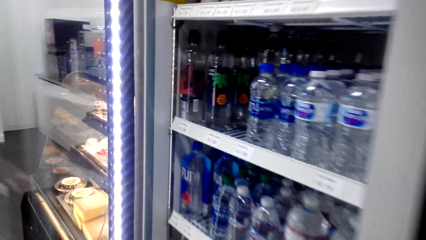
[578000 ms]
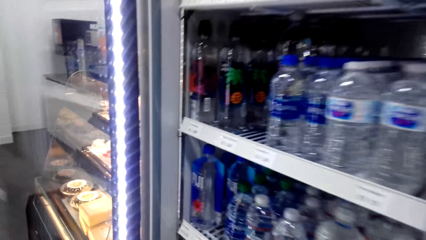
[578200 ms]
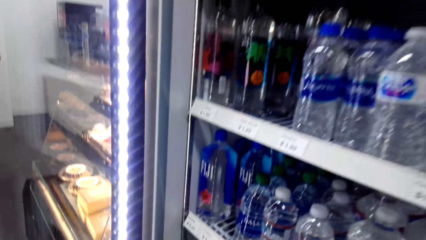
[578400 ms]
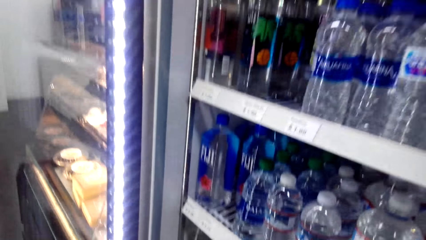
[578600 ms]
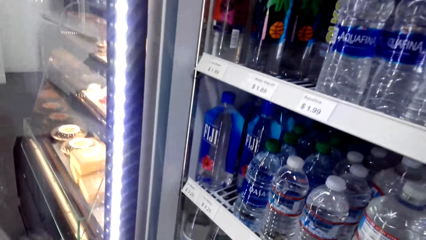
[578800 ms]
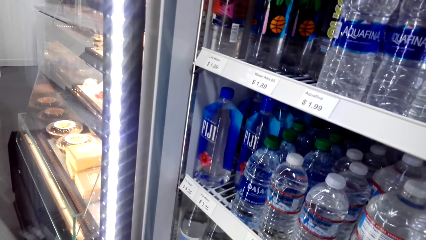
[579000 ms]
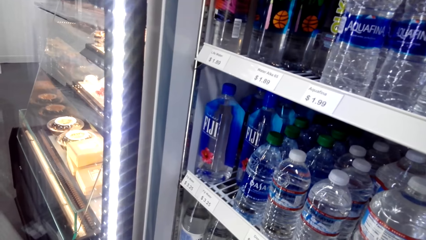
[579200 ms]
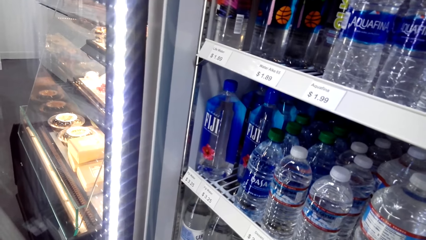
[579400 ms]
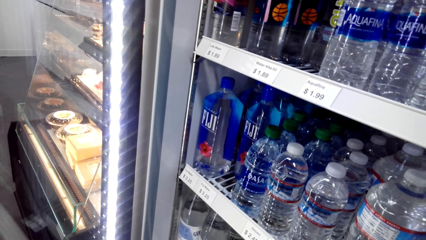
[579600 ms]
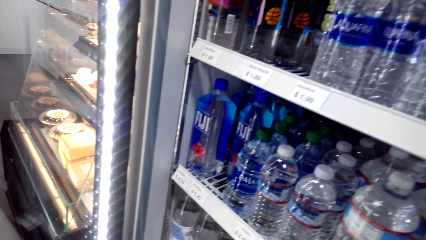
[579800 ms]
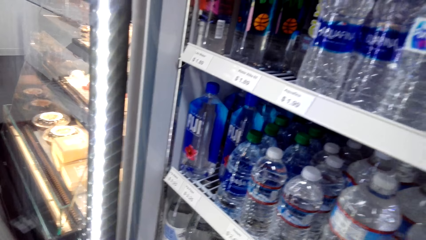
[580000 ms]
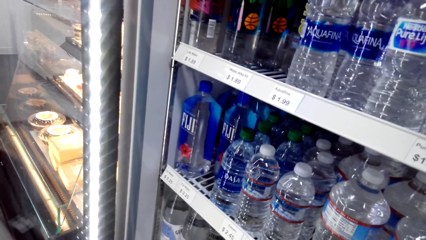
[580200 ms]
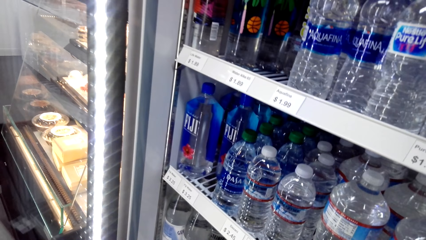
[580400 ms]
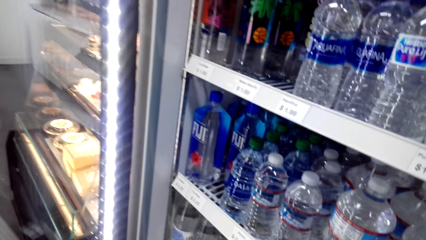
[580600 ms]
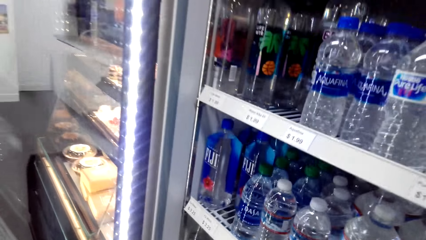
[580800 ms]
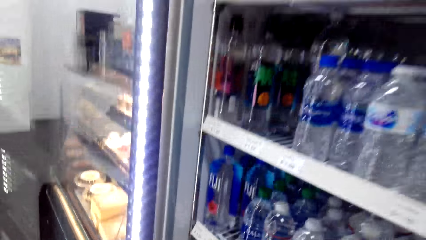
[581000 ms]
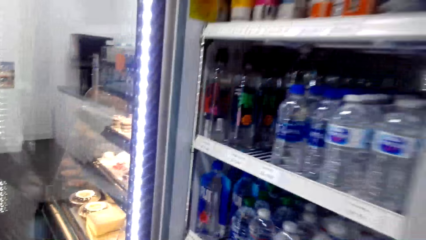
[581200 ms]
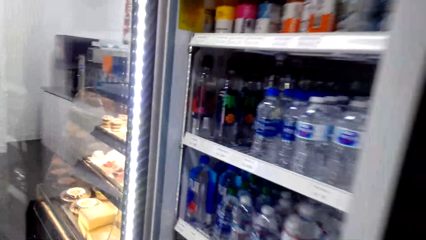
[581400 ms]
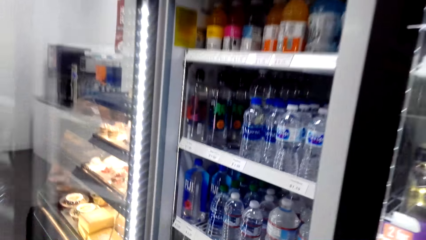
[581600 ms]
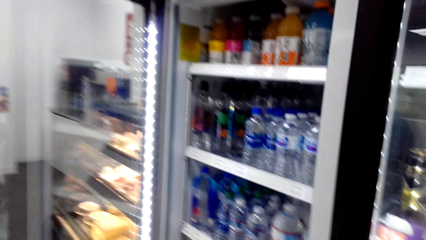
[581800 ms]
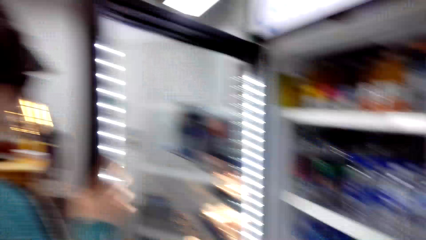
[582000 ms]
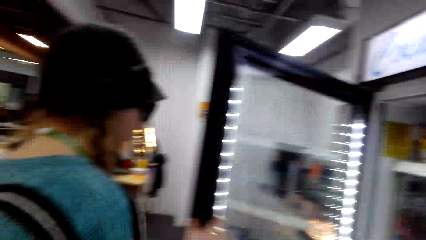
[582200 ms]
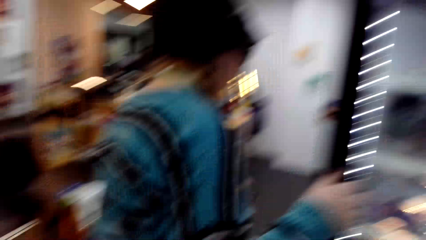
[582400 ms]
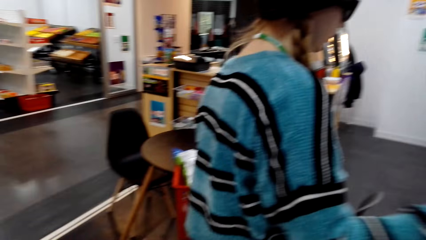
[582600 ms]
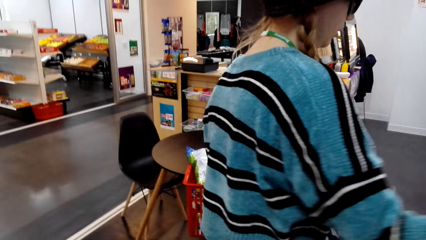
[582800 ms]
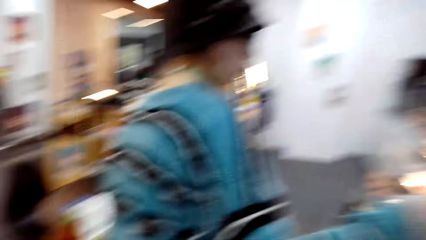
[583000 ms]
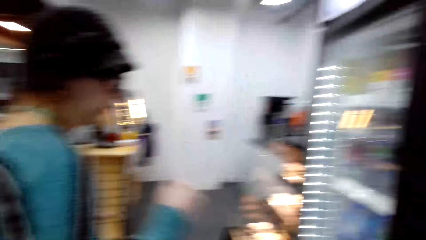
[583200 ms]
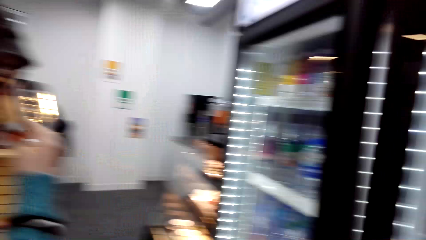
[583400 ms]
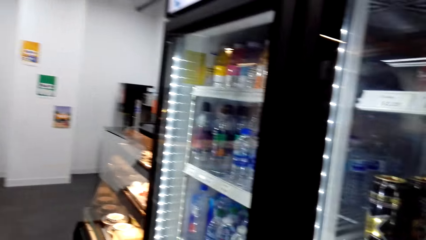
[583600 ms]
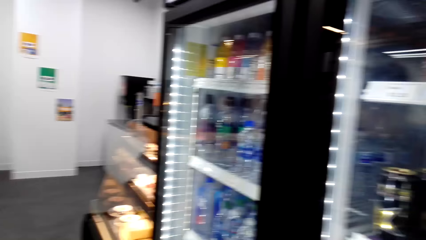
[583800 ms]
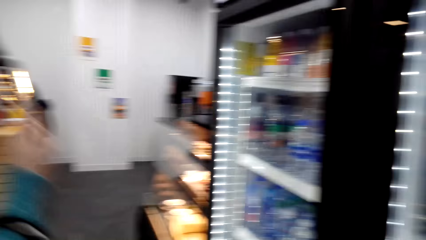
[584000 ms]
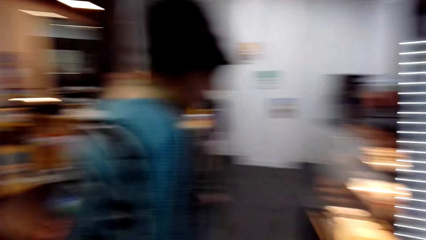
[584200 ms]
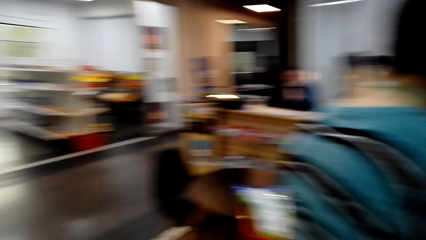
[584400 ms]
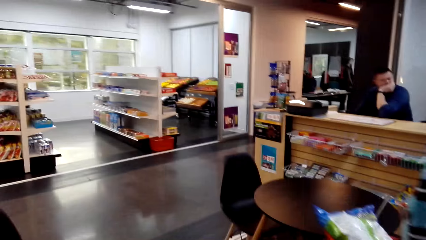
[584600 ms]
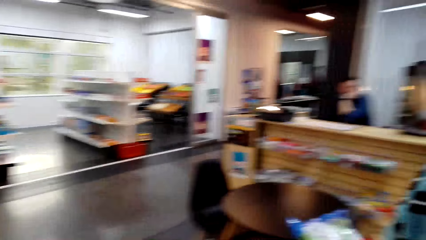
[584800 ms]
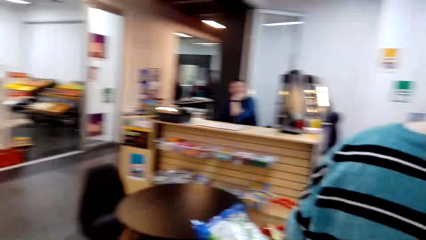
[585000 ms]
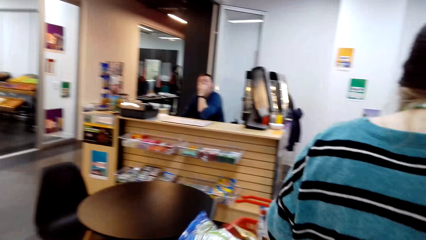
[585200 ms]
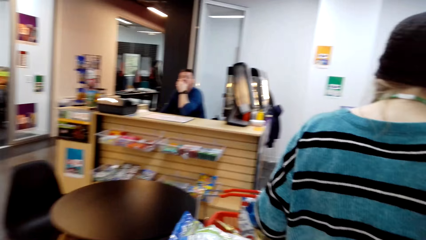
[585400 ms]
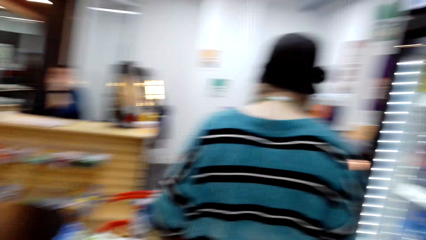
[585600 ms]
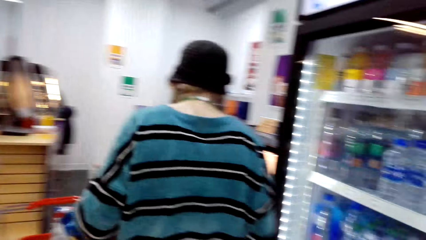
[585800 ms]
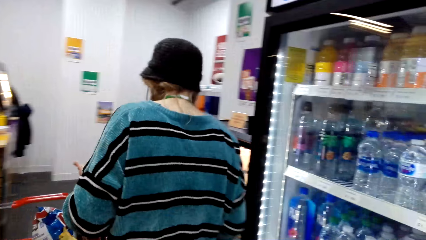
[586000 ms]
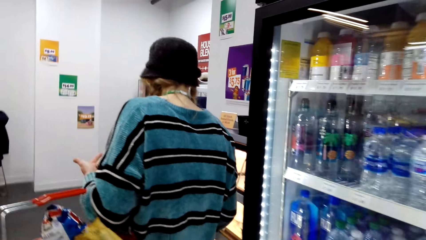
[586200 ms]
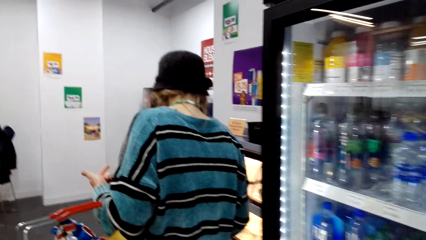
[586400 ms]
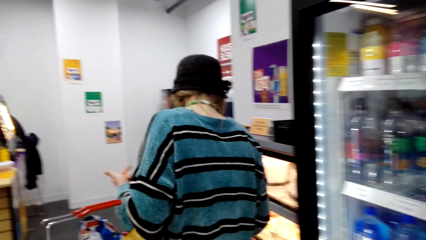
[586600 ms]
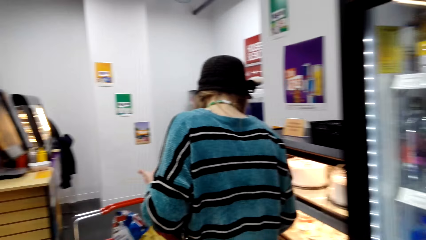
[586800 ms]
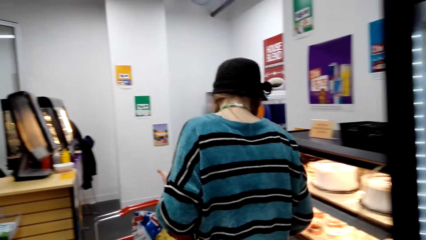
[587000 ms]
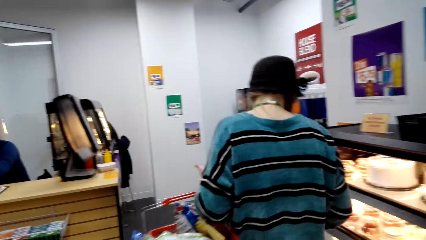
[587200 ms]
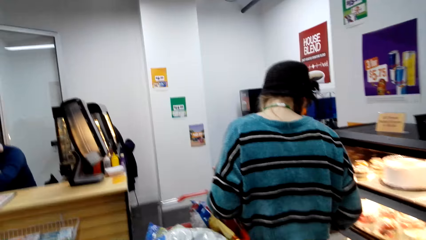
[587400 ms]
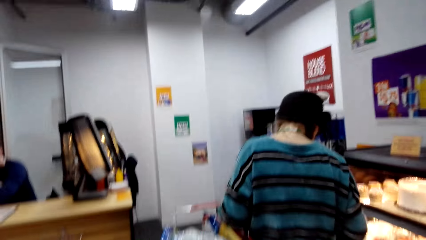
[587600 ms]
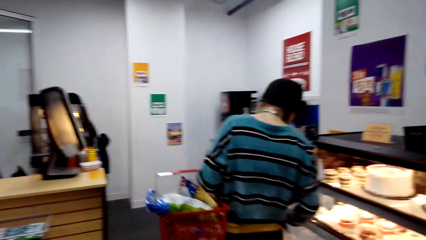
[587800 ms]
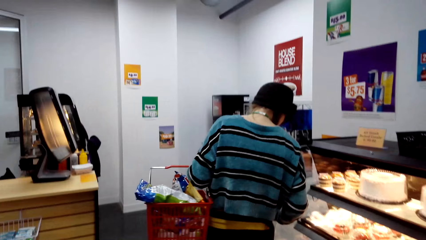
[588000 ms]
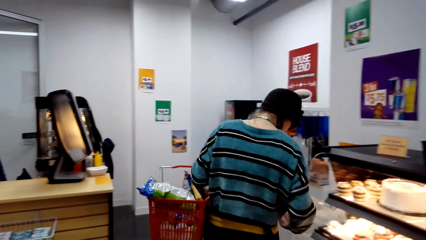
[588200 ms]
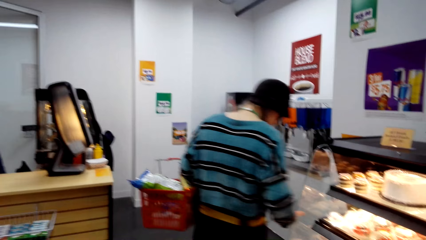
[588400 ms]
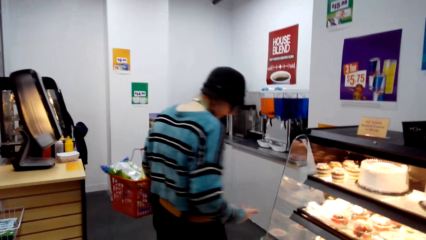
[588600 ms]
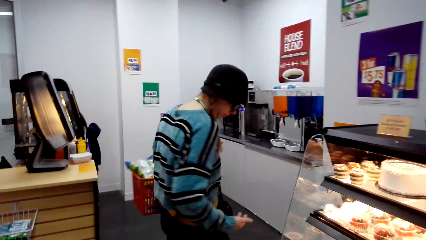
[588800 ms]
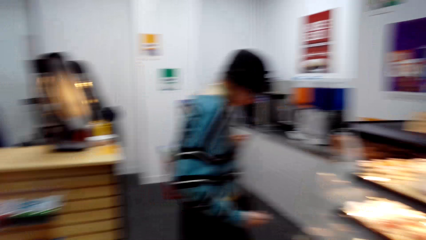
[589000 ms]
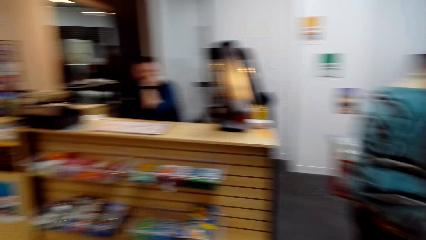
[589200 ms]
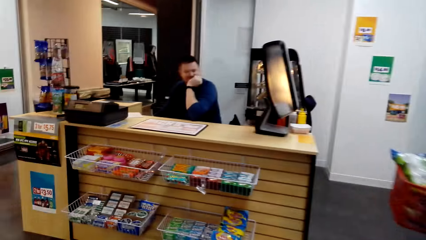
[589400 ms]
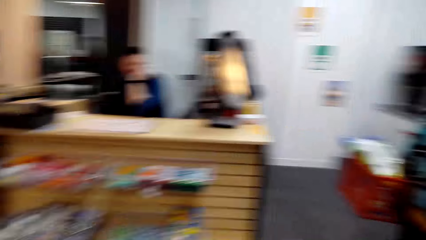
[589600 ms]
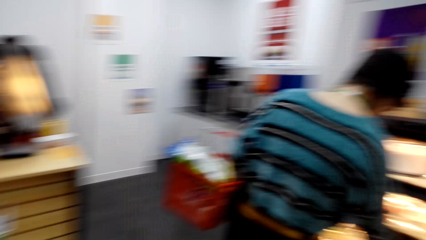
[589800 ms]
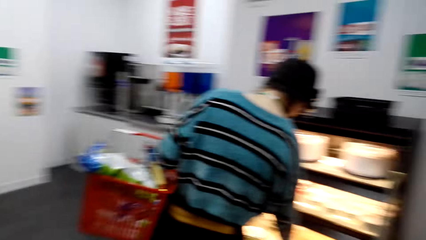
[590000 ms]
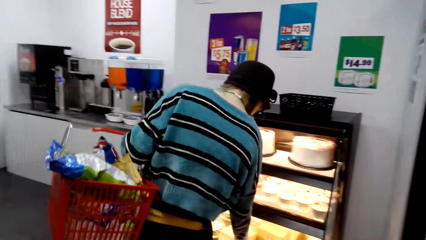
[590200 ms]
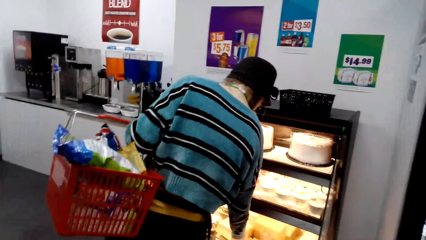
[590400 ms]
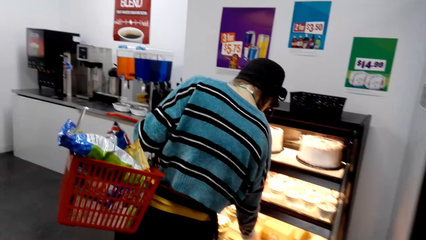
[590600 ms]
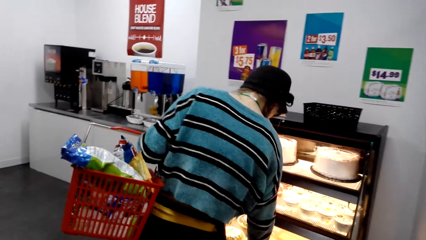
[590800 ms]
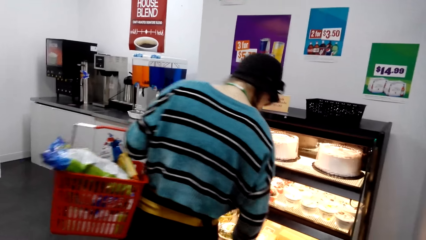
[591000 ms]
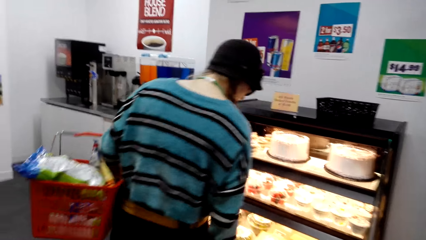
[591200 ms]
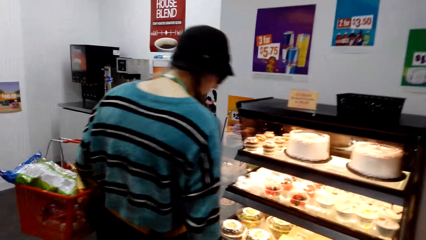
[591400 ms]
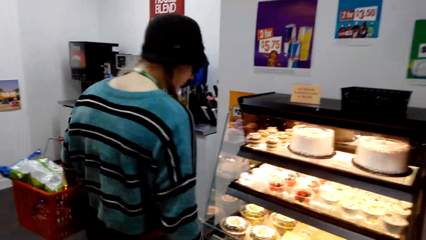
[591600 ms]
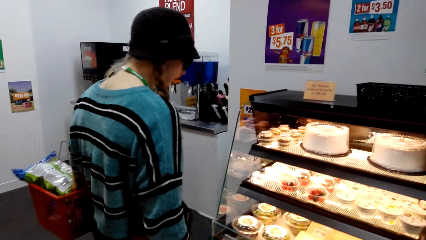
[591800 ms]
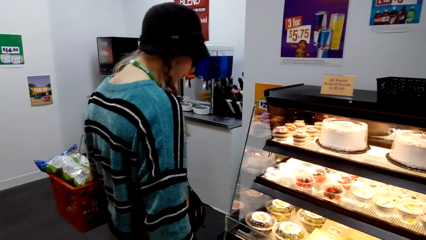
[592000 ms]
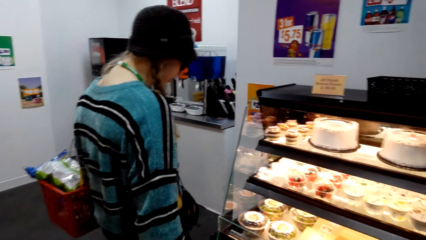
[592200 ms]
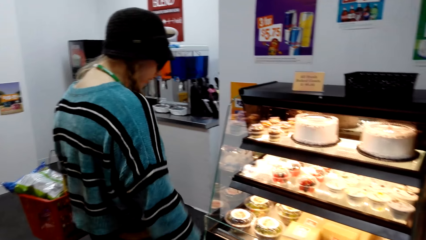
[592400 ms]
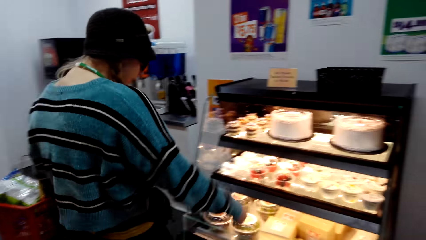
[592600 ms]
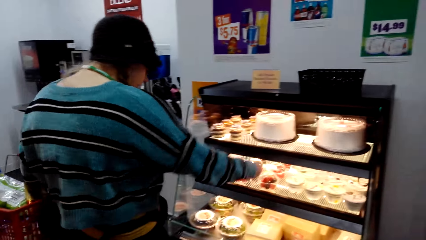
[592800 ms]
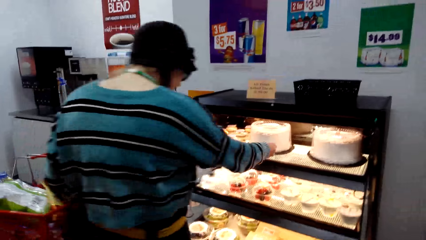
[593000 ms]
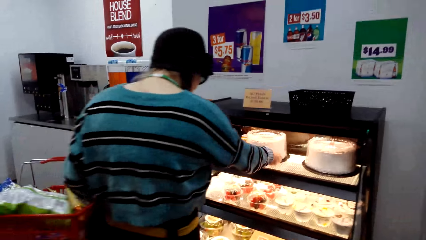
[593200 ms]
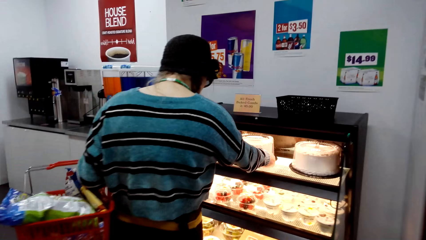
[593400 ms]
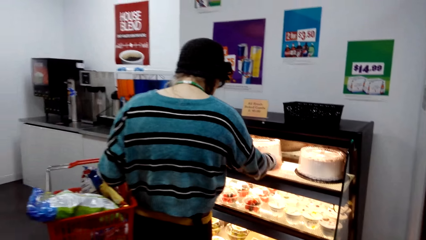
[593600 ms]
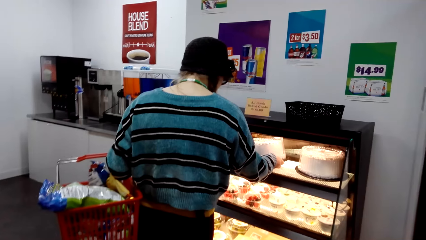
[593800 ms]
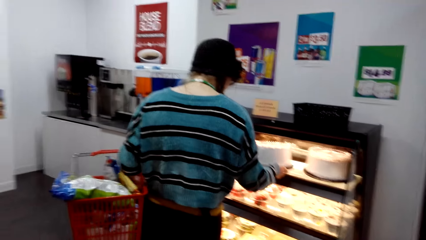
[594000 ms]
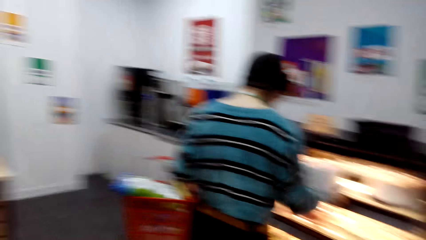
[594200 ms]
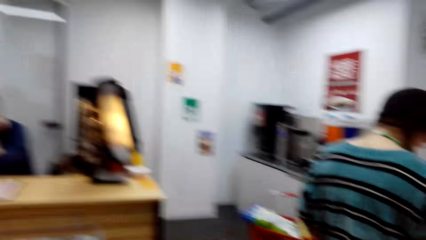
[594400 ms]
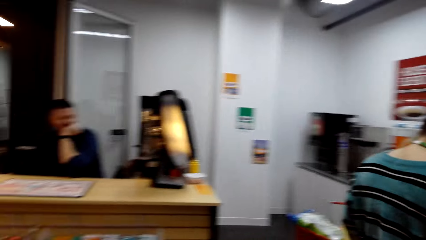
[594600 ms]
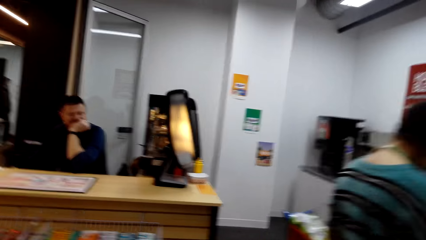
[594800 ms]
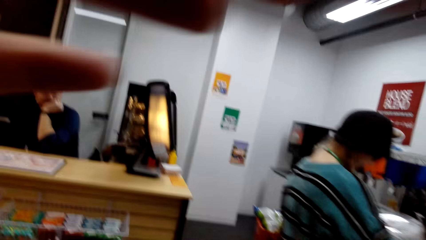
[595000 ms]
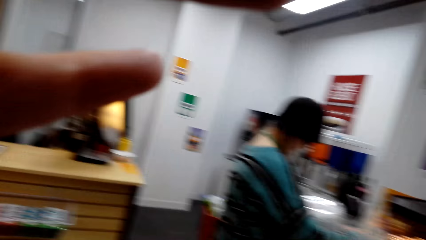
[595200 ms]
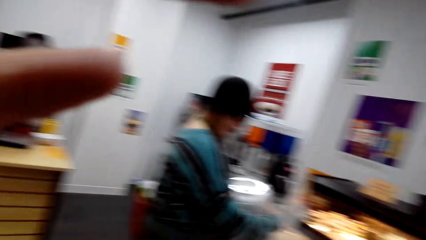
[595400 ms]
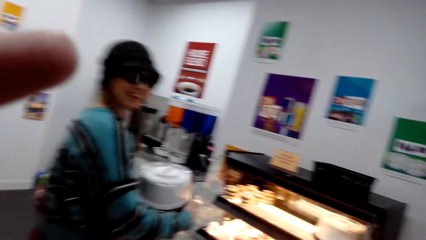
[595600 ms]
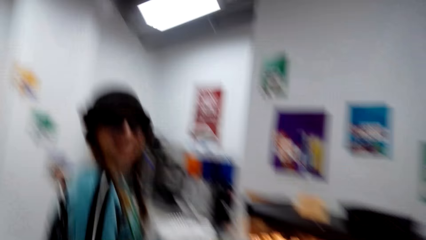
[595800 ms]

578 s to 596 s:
The camera wearer converses. She looks at the water in the fridge. She looks around. A woman closes the fridge door. The woman walks a few steps, looks at the cake and touches the cake. The woman takes the cake. The camera wearer lifts up her hand.
